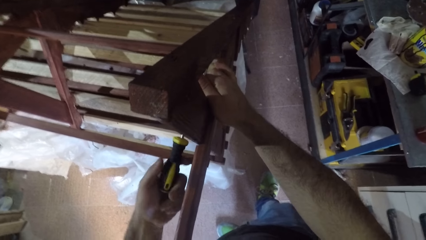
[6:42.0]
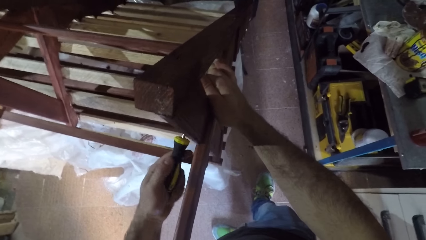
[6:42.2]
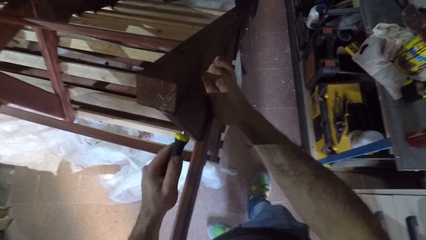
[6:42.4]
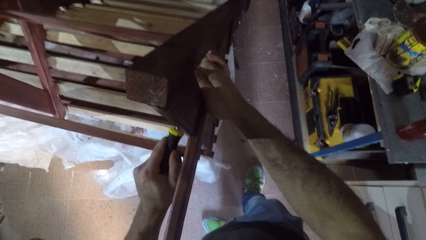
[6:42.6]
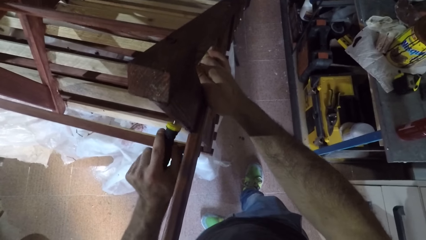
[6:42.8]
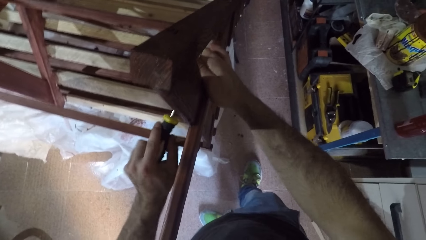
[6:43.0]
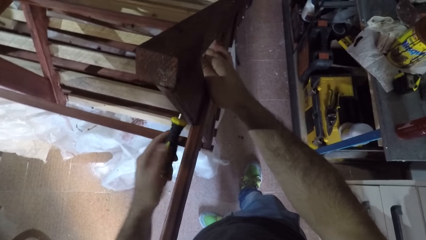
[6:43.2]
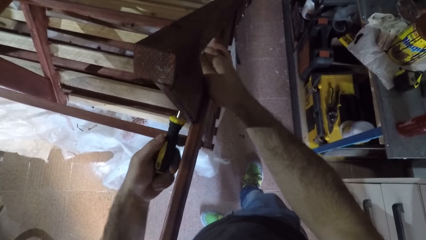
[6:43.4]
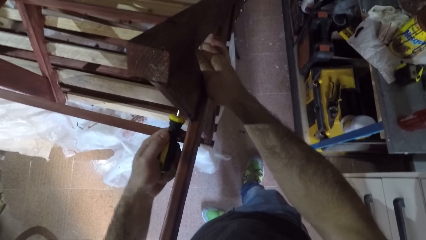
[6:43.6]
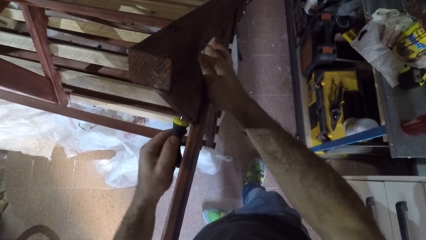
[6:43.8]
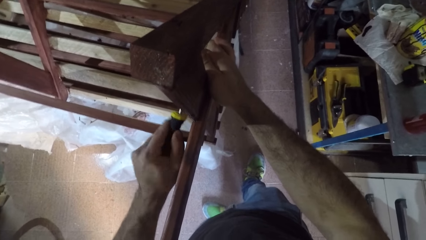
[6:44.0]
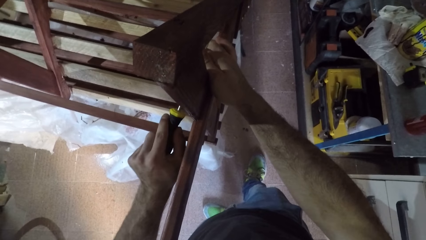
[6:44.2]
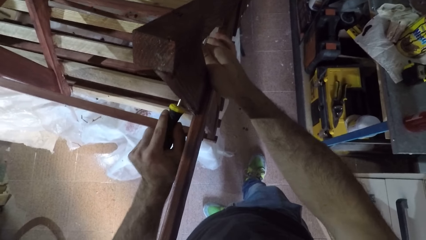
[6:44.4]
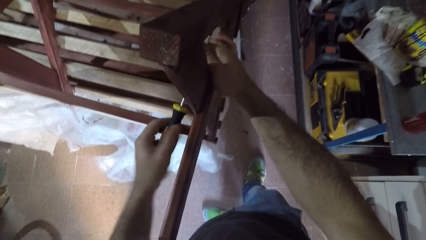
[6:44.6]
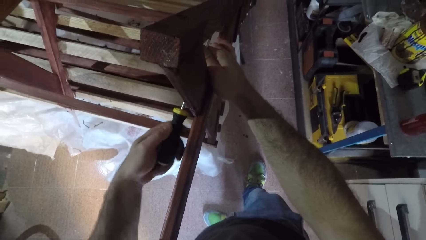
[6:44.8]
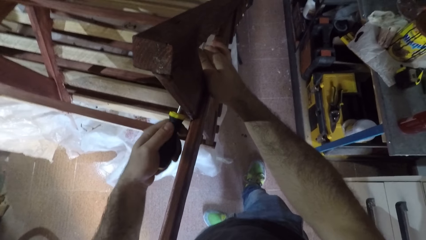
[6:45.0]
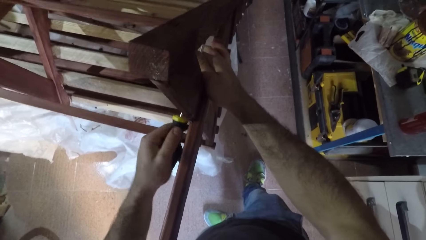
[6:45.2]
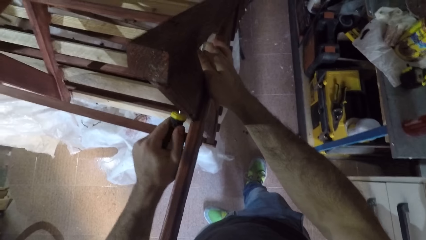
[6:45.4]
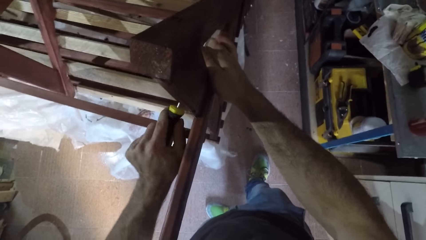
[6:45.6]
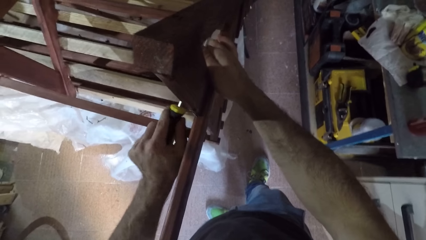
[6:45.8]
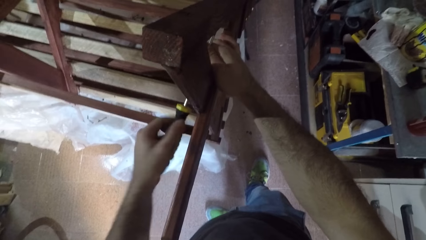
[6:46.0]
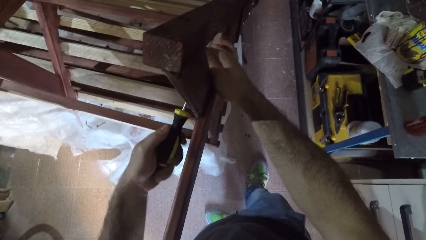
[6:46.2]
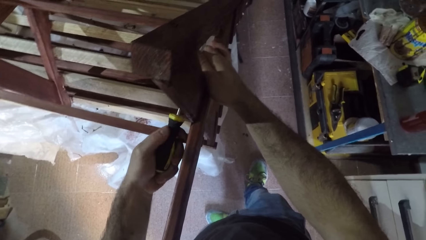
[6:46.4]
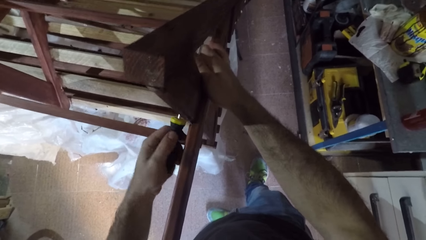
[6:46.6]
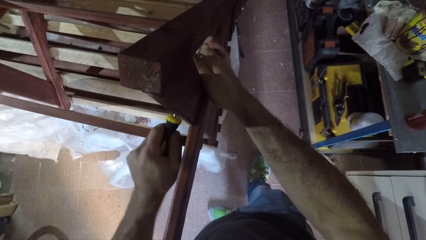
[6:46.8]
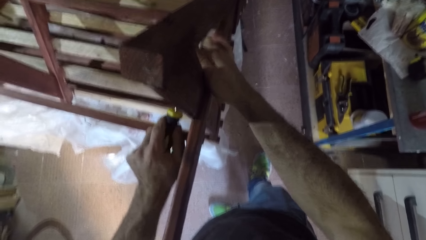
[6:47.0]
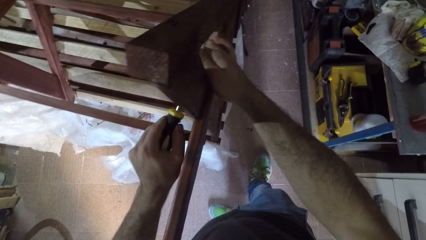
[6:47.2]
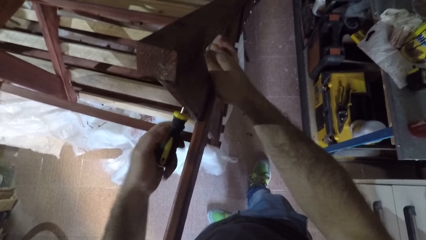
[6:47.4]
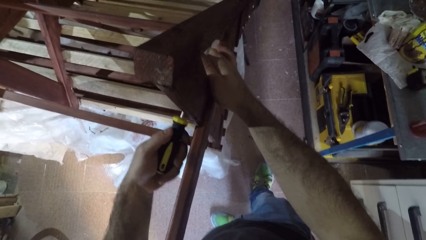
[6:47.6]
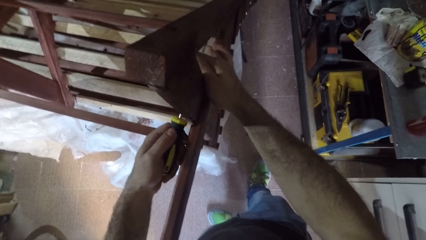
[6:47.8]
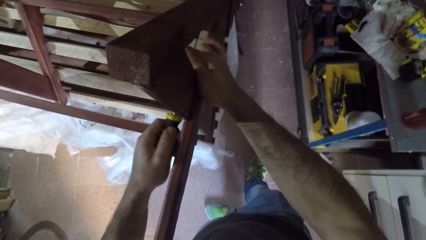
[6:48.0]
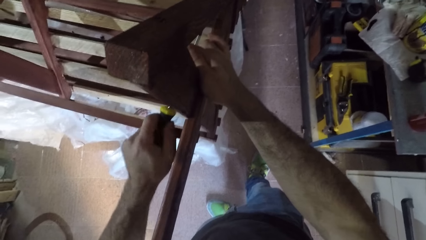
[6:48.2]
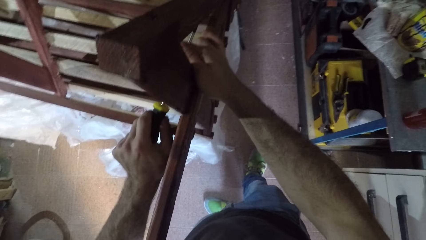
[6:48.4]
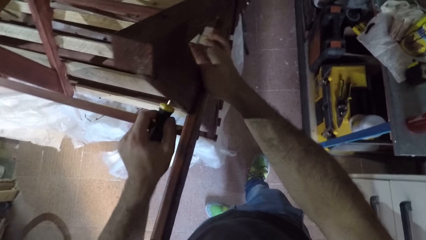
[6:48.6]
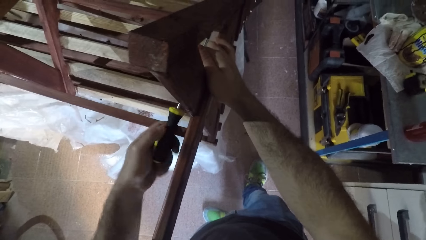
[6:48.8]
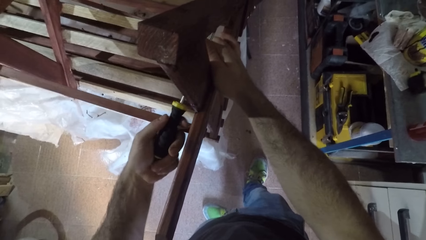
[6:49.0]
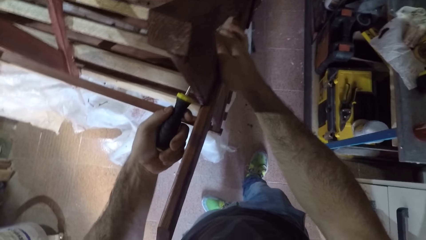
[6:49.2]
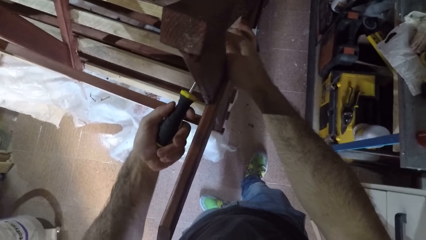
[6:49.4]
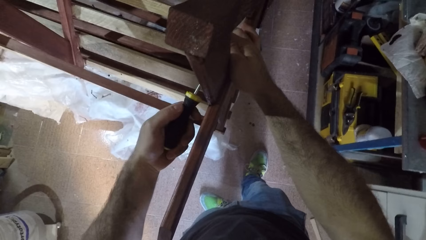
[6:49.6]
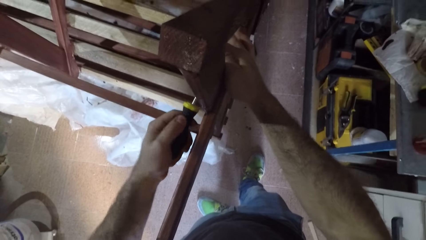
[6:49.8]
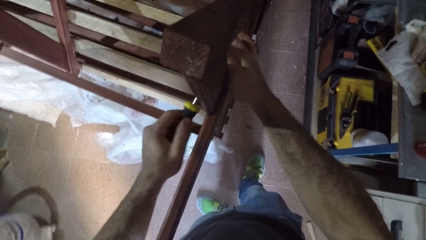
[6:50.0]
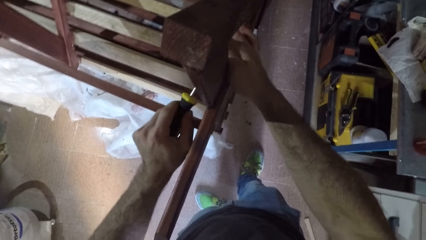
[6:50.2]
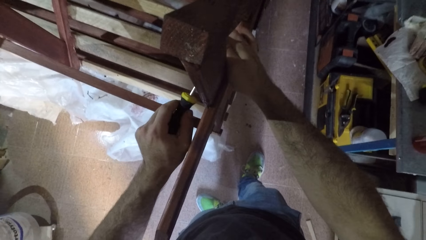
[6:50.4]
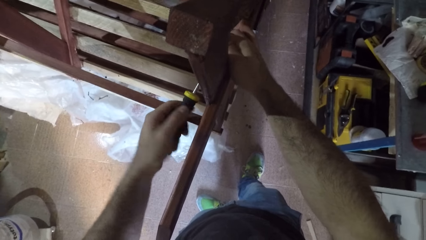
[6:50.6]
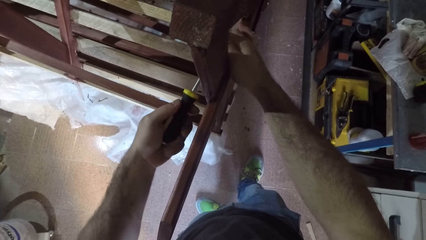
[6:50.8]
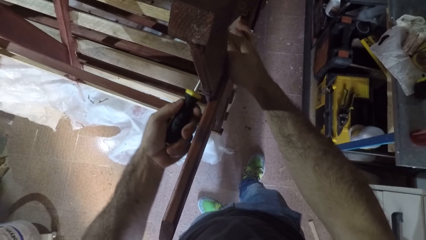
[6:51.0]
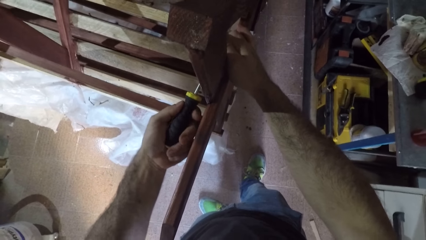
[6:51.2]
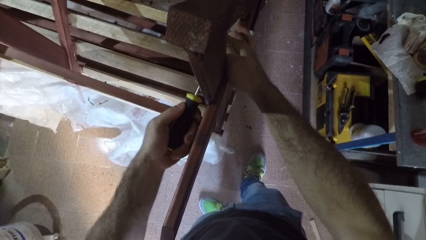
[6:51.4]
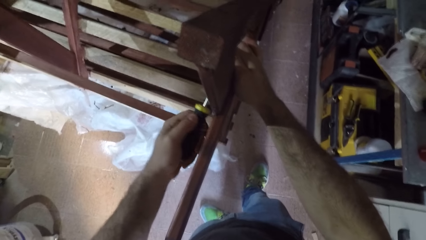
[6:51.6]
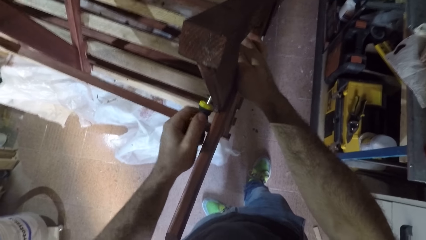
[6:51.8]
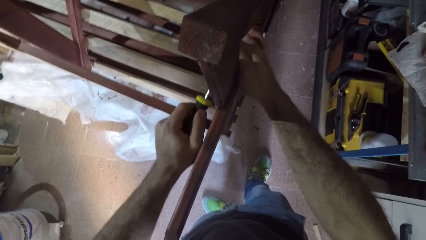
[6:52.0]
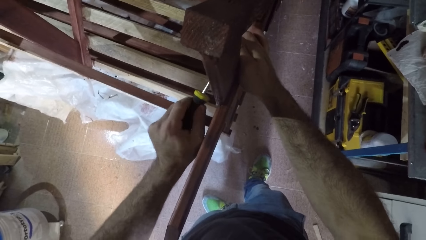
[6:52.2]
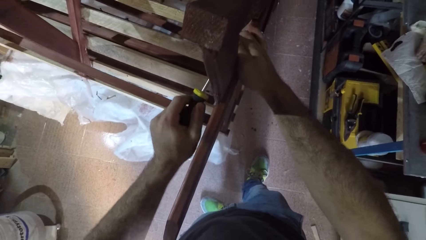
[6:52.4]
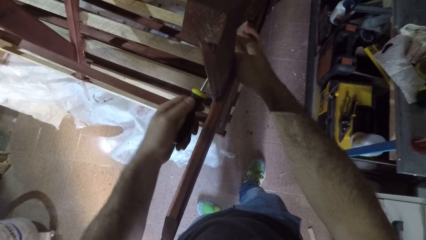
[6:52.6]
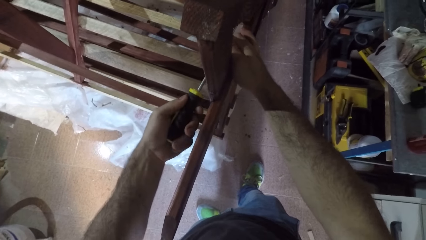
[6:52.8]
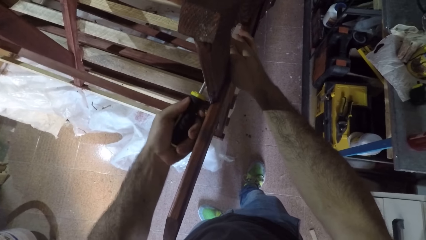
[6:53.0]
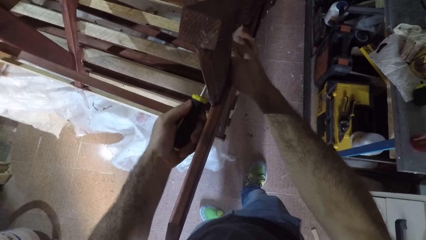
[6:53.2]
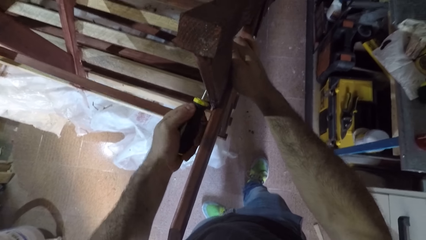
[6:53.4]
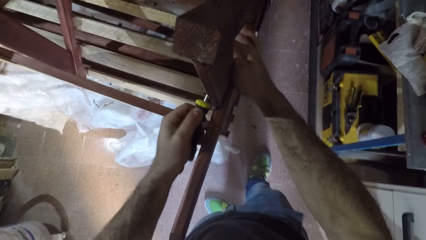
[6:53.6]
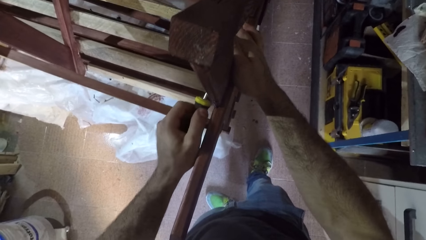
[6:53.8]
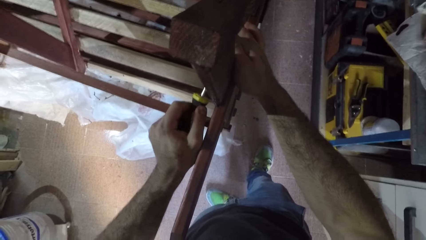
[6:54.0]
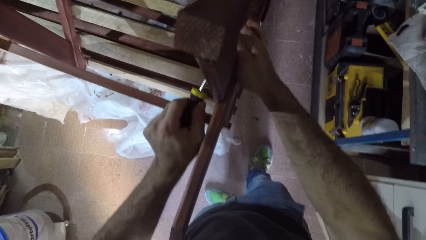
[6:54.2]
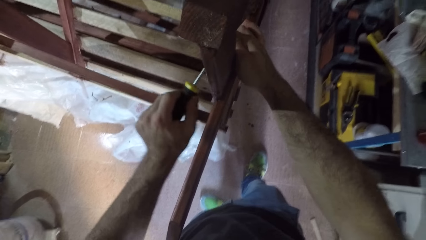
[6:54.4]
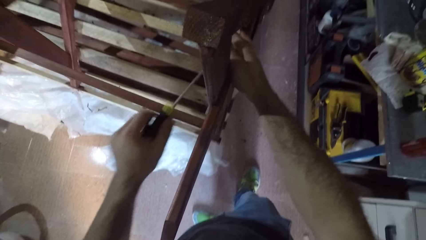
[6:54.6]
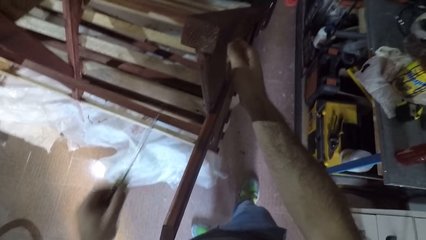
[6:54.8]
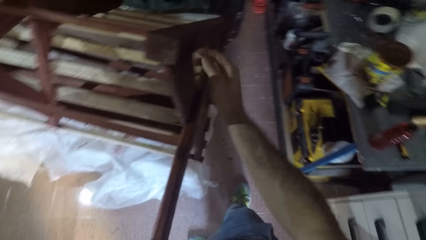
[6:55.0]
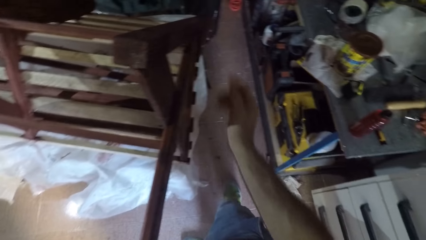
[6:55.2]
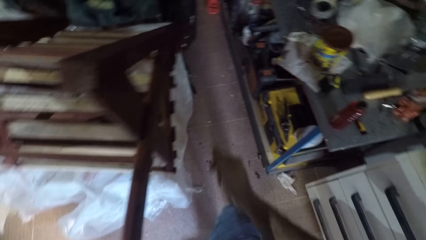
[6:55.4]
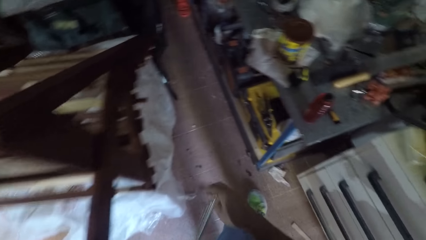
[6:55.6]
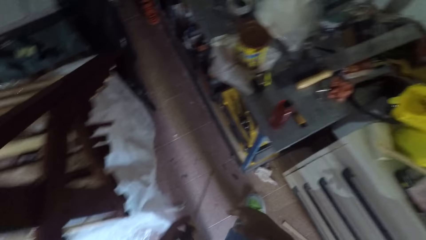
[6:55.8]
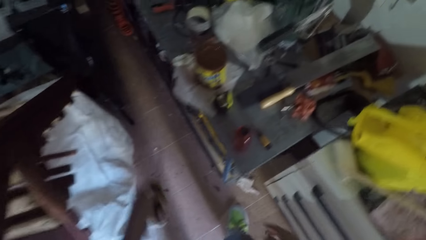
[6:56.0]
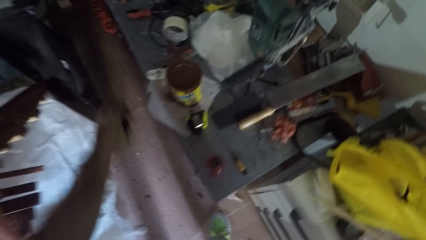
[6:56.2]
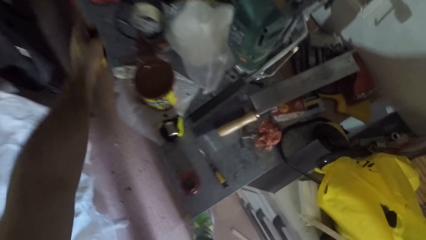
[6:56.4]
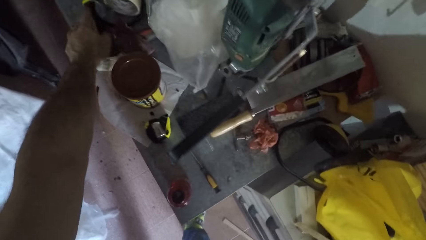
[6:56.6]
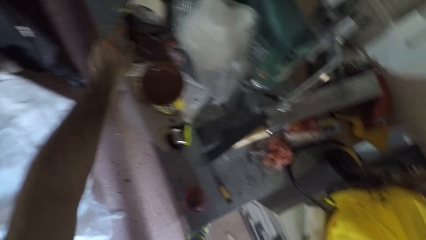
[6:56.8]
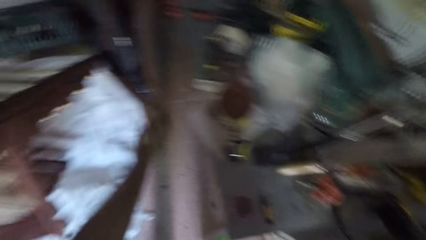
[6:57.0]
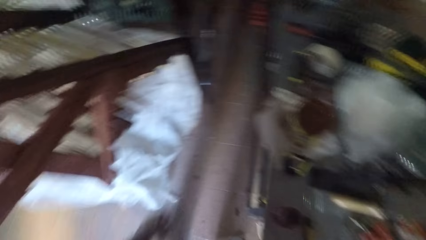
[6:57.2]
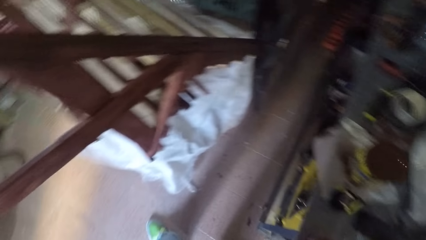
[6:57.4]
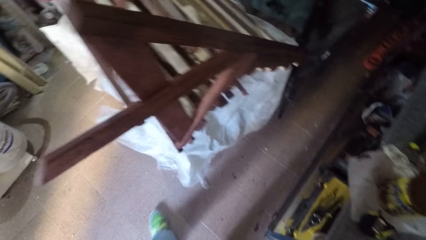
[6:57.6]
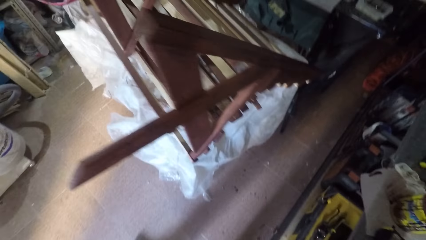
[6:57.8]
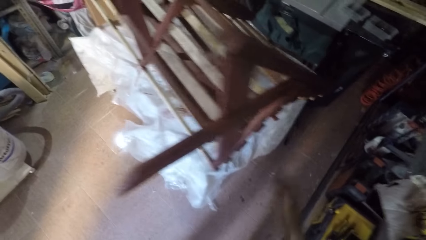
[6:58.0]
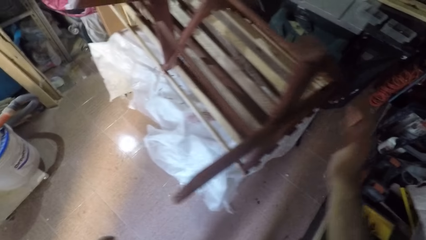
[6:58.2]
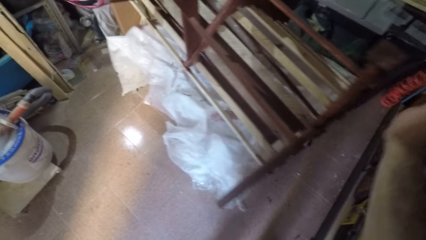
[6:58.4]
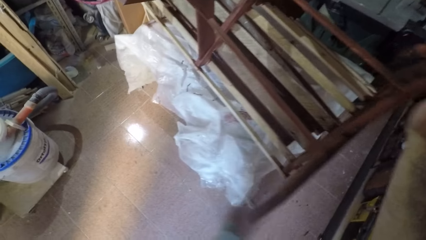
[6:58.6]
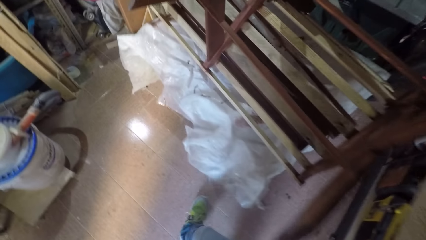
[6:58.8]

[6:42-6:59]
The camera wearer drops the screwdriver on the table with the left hand. They turn around.
